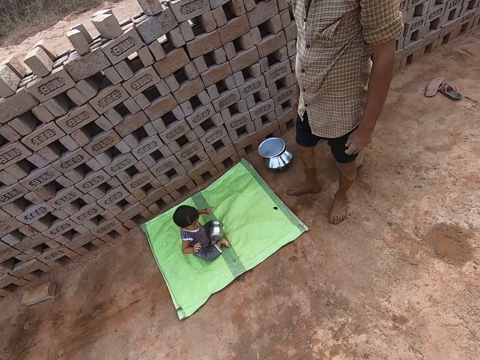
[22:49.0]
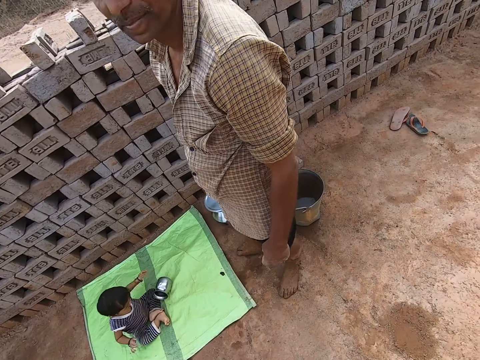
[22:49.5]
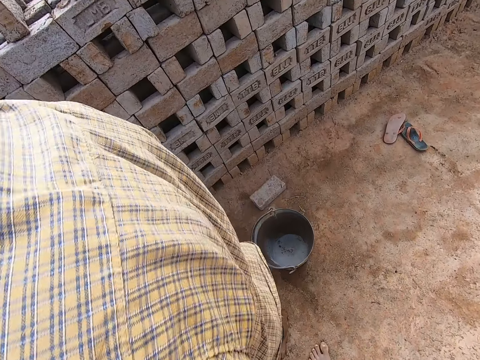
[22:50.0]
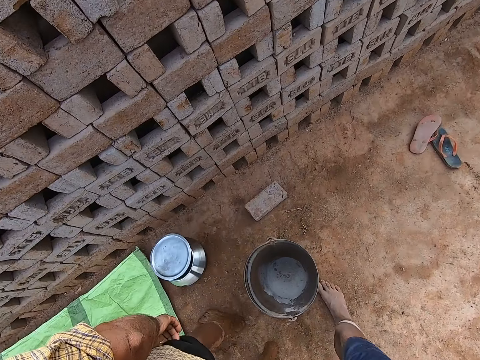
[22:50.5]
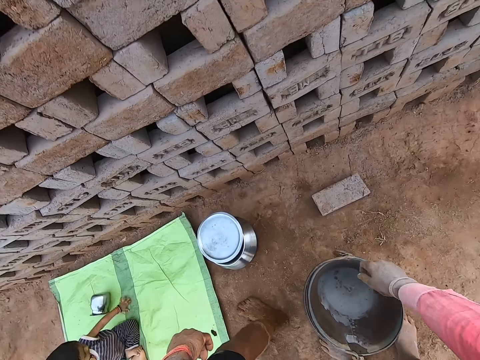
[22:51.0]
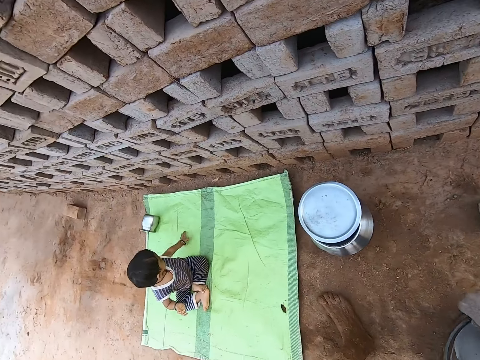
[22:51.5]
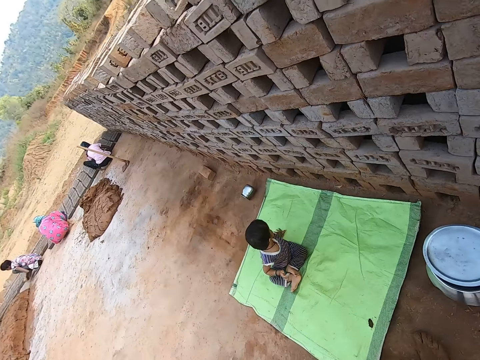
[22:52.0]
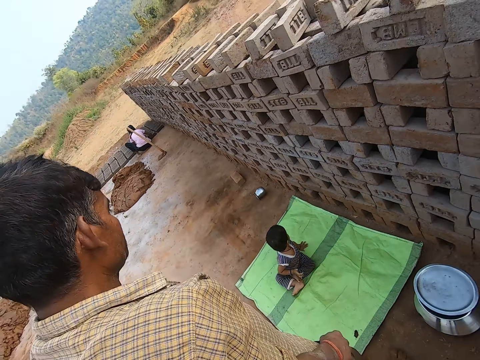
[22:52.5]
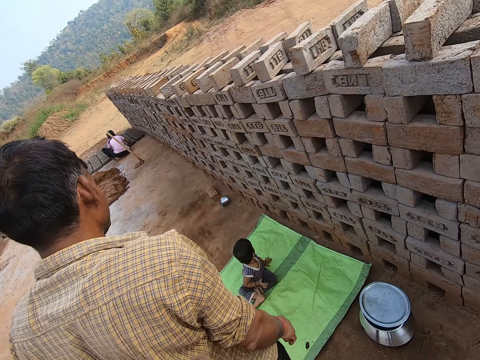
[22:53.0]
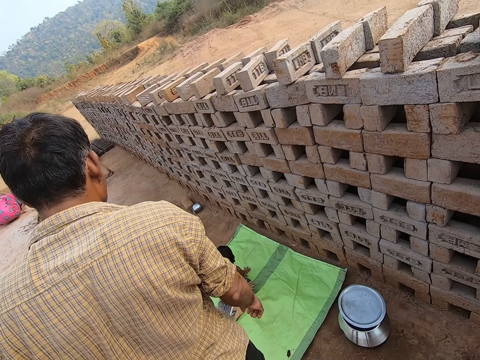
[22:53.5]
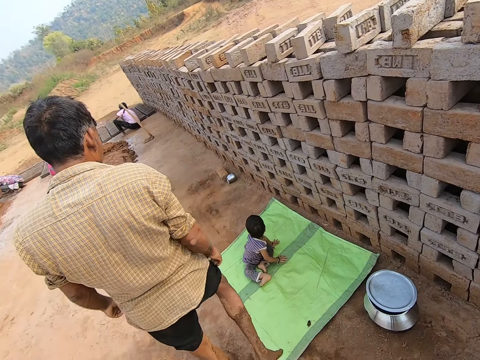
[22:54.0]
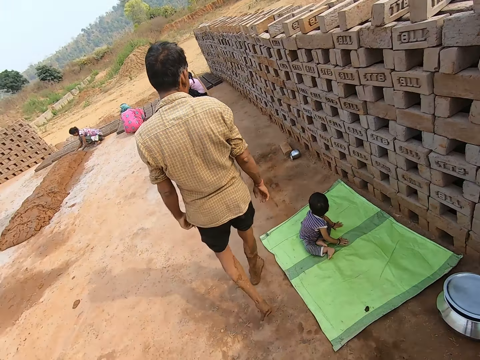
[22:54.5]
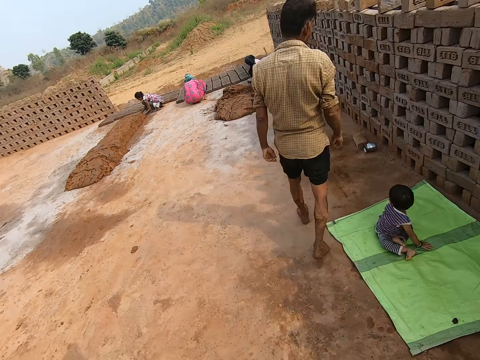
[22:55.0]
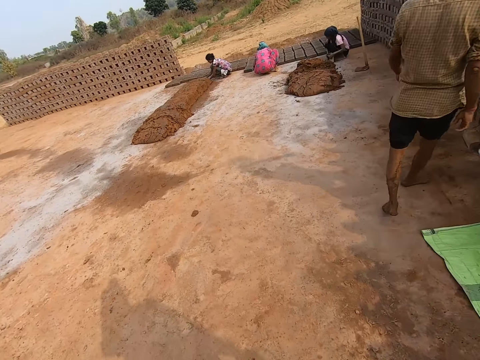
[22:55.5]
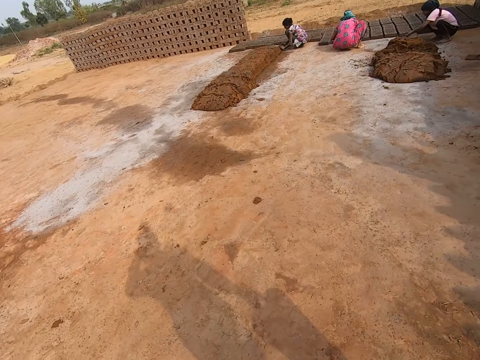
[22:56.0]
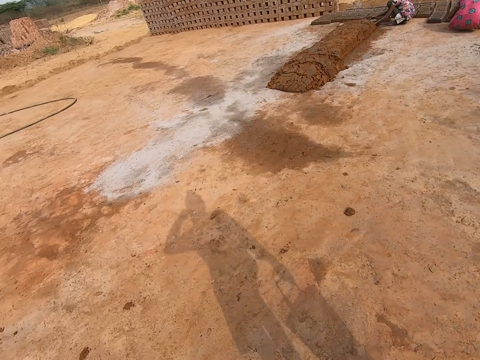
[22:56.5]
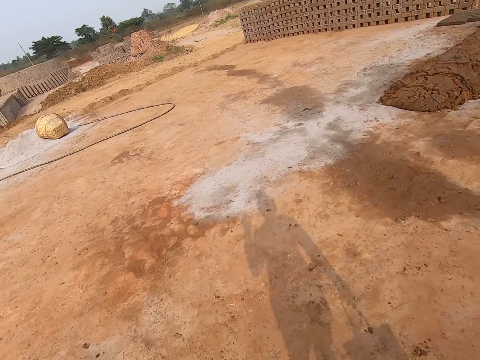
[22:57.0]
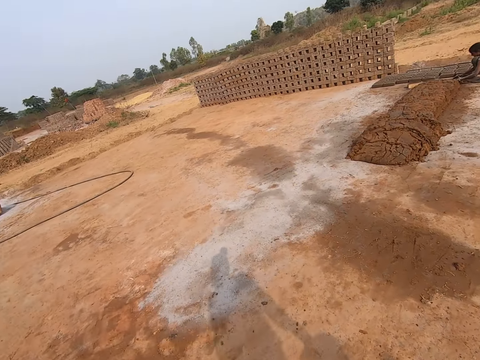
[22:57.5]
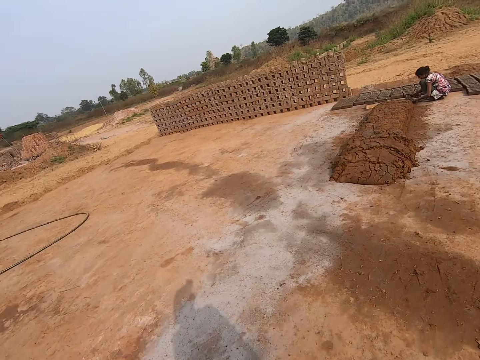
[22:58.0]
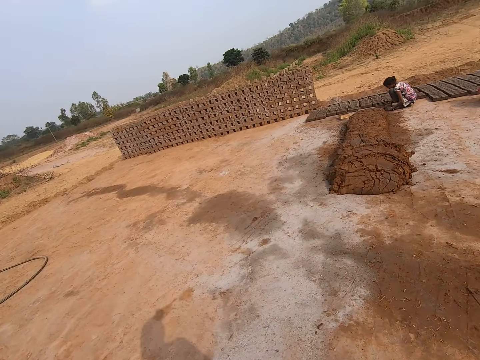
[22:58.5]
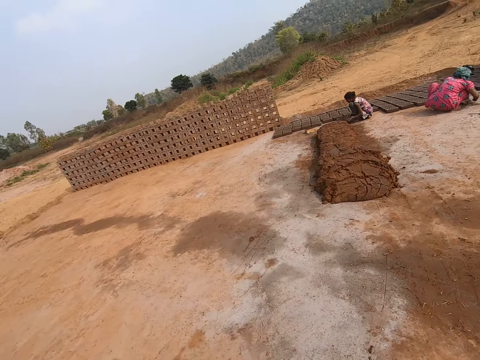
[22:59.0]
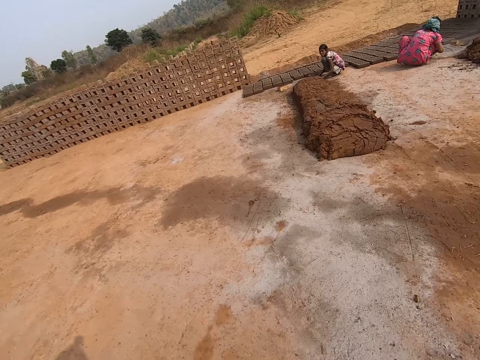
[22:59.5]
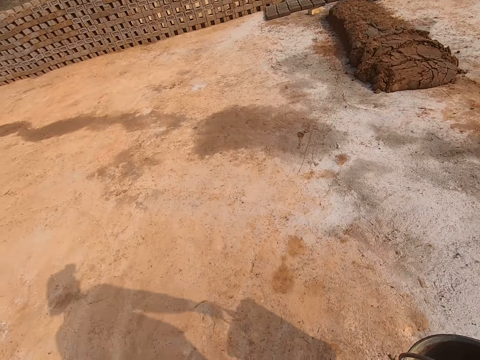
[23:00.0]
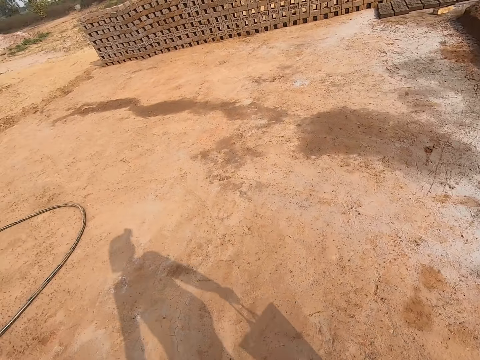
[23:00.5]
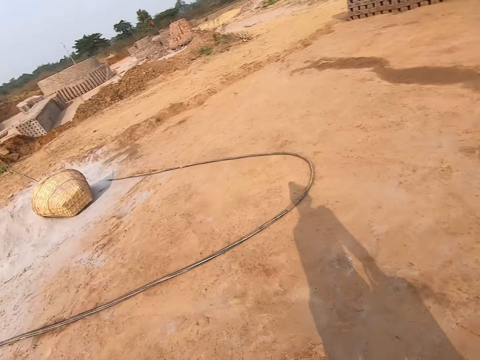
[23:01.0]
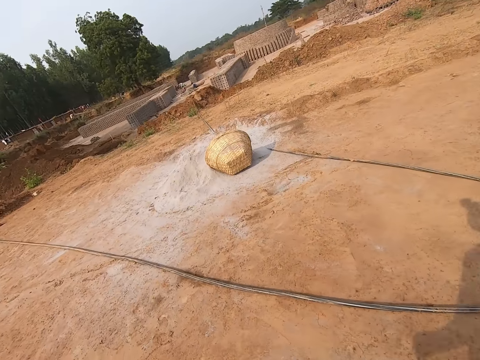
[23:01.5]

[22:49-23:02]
The camera wearer picks the bucket. They look around the compound. They walk around the compound.

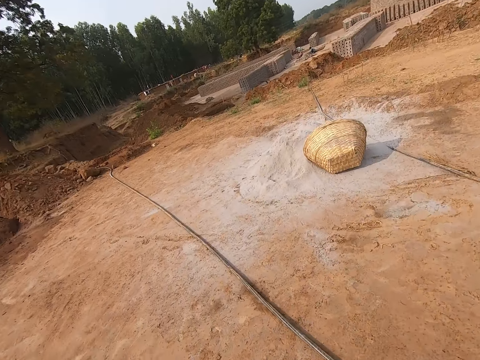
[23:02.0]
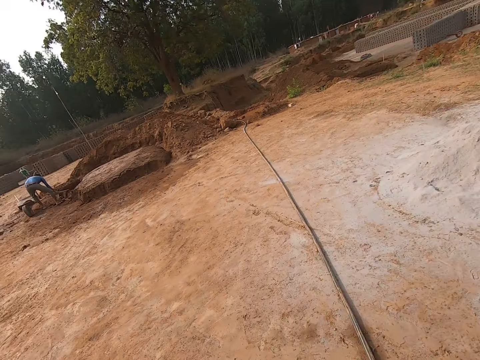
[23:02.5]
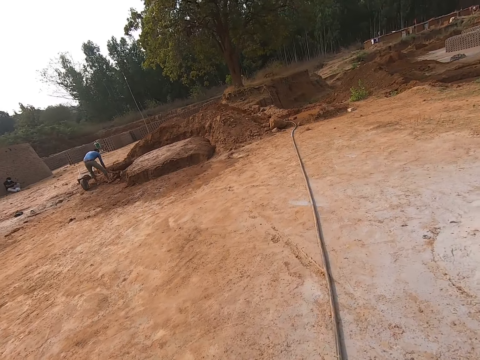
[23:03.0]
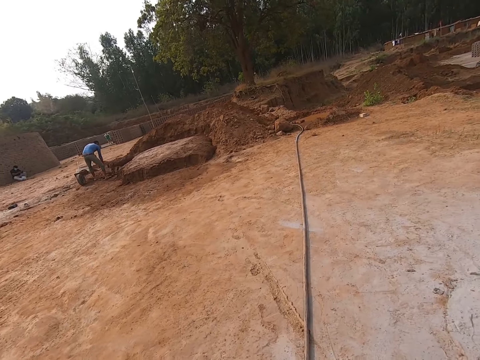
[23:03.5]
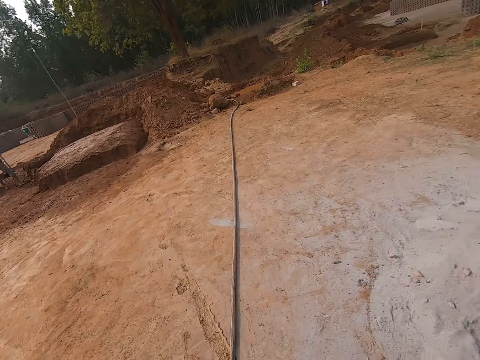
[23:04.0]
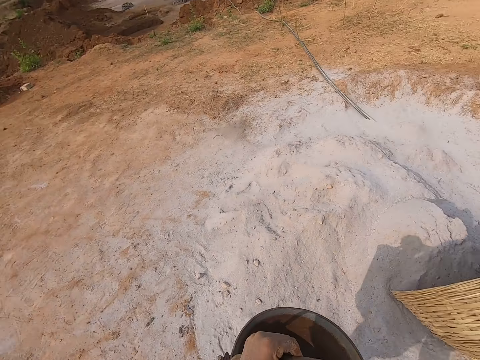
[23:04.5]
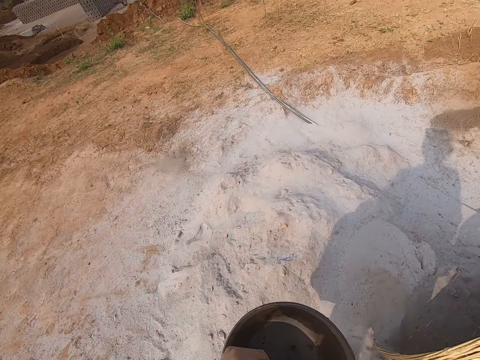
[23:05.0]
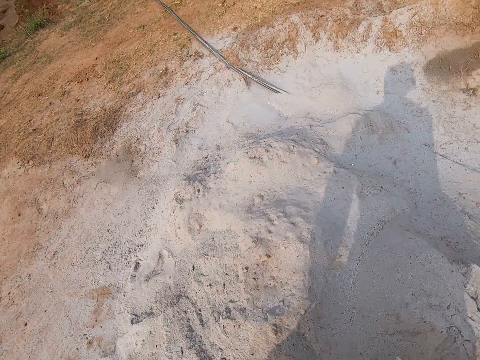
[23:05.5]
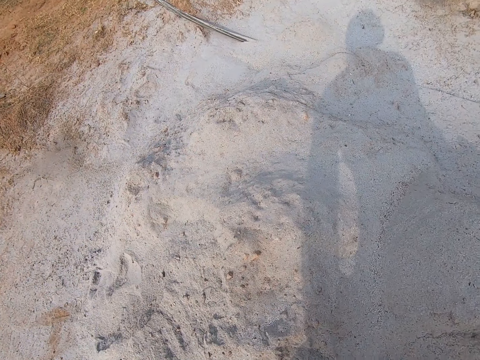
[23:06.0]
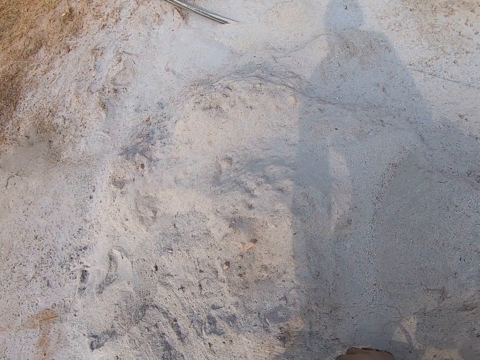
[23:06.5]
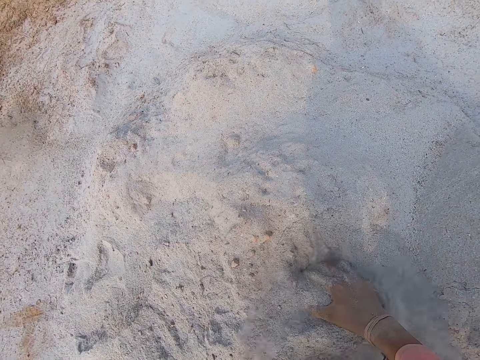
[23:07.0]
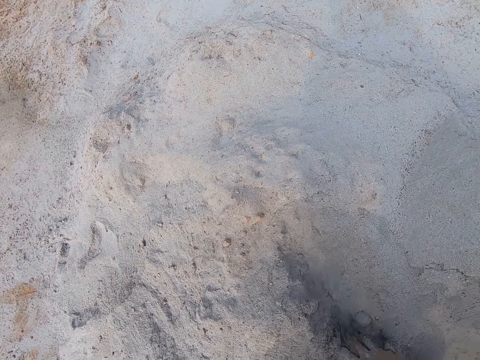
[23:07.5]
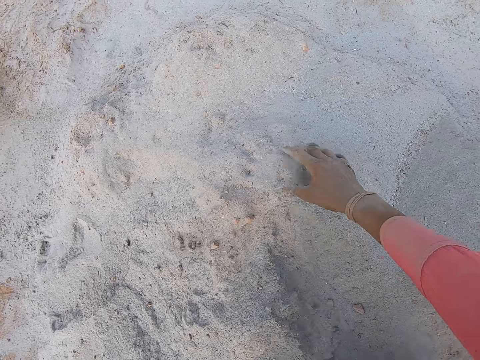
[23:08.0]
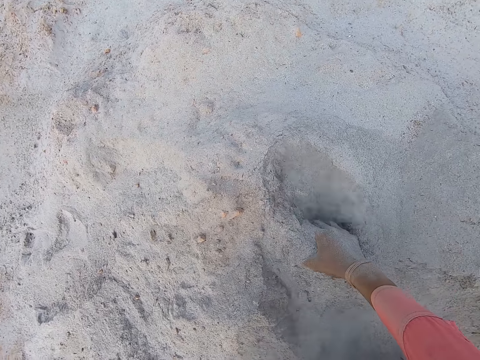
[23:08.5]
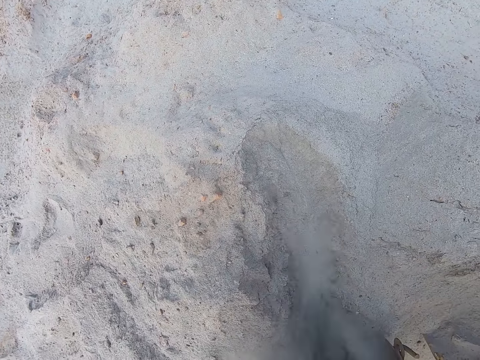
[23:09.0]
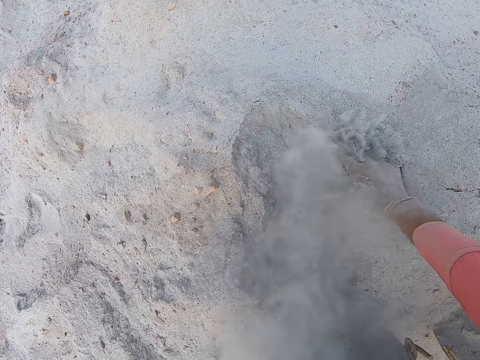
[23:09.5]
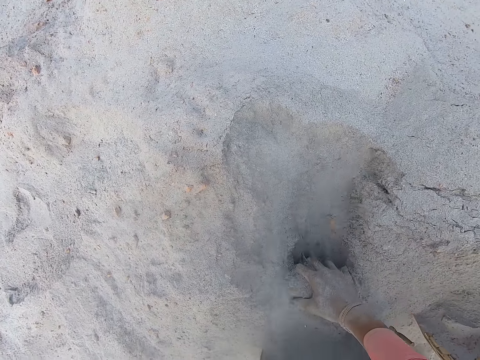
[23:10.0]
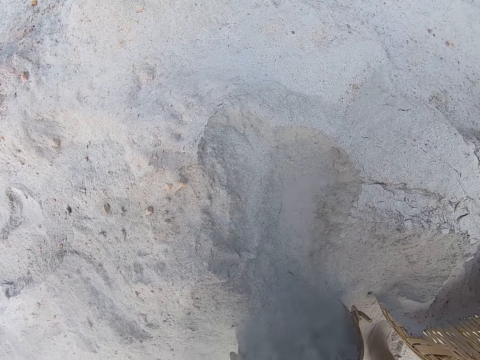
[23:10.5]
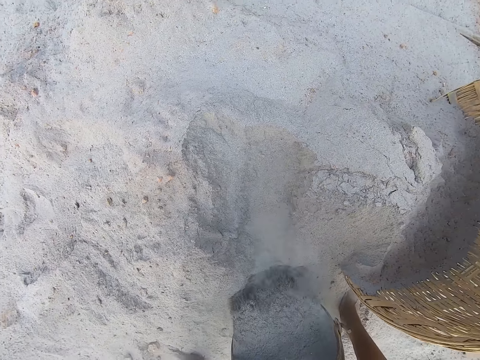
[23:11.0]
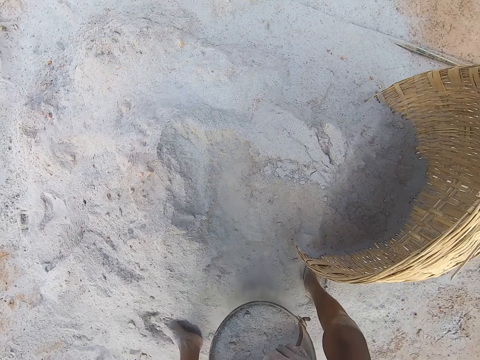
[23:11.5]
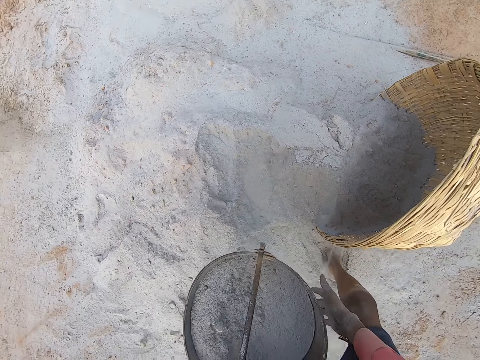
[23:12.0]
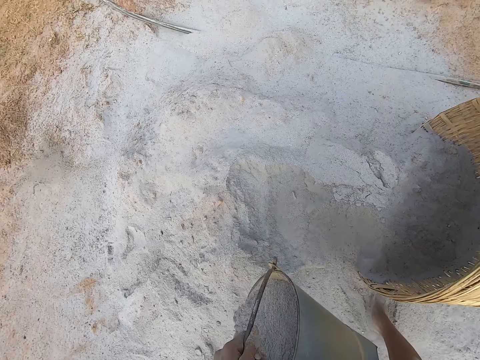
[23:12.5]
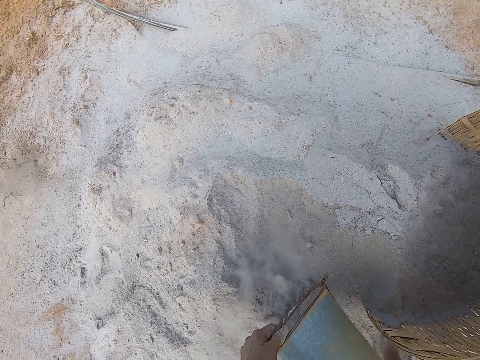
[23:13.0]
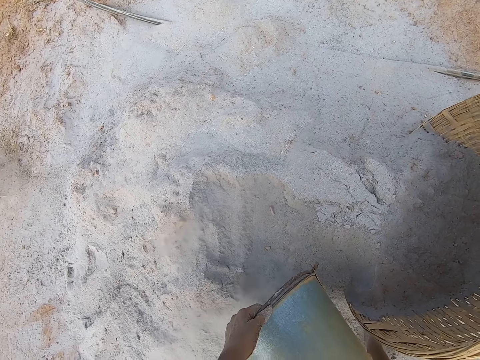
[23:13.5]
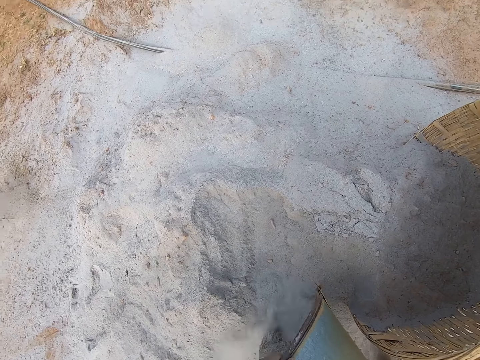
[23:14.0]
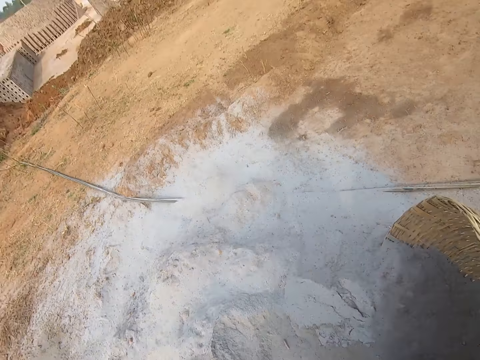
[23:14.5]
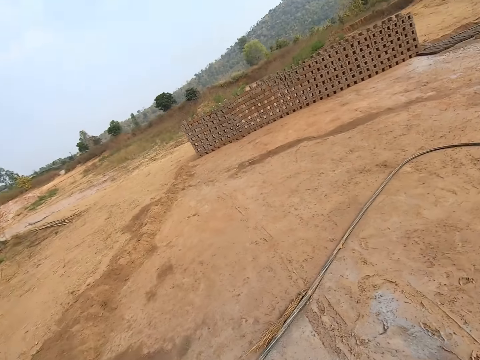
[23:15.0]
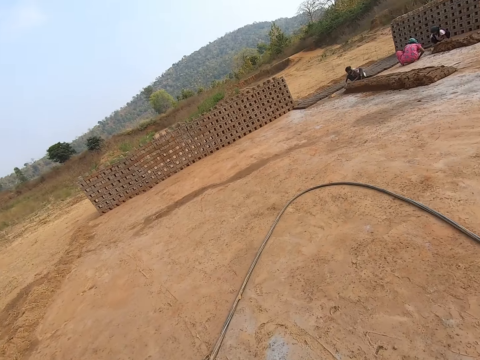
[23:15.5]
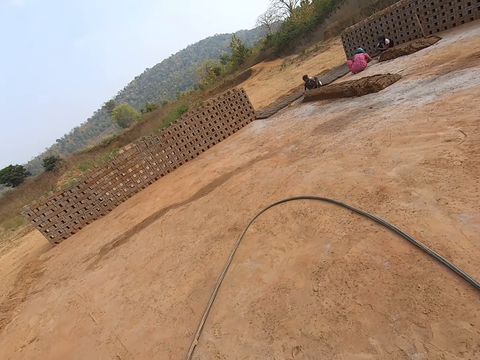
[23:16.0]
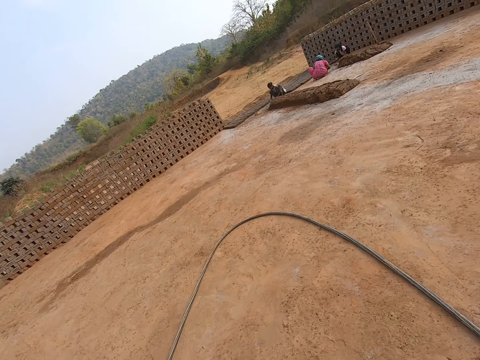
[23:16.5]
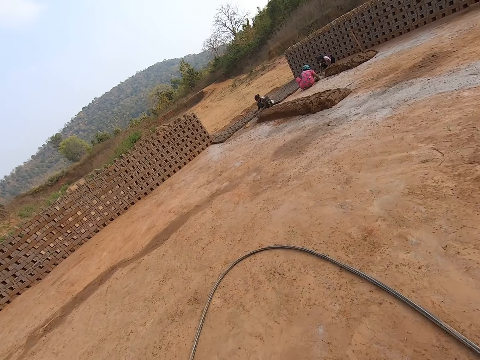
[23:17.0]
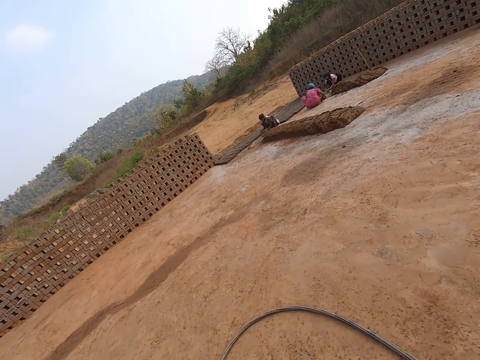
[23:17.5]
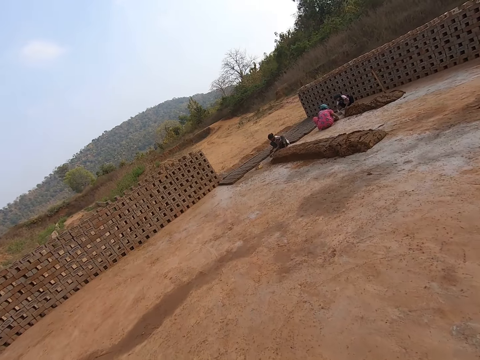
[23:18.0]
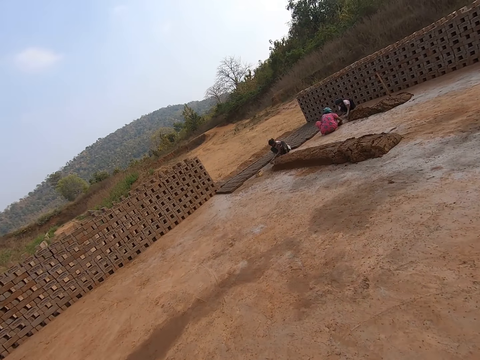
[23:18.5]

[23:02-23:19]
The camera wearer drops the bucket. They fill the bucket with sand or soil. They pick the bucket. They pour the soil on the ground. They walk around the compound.
